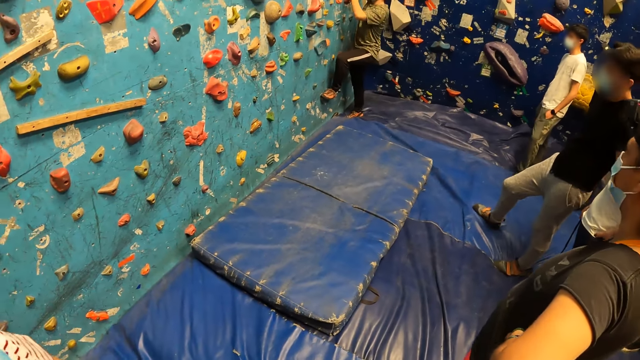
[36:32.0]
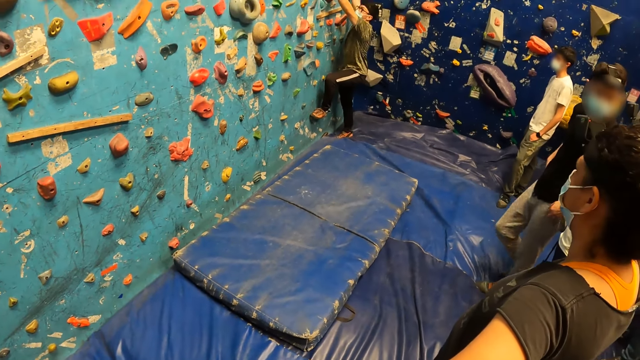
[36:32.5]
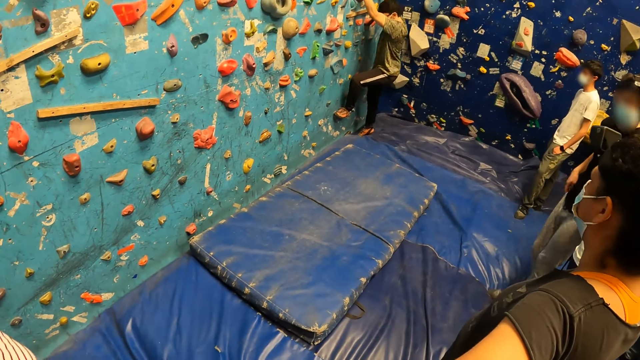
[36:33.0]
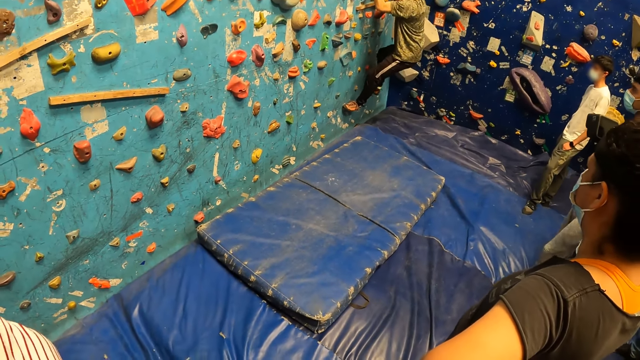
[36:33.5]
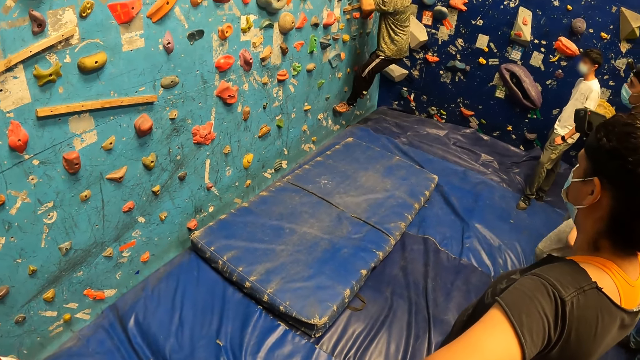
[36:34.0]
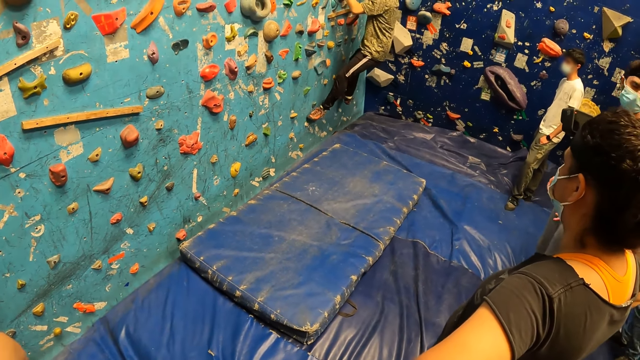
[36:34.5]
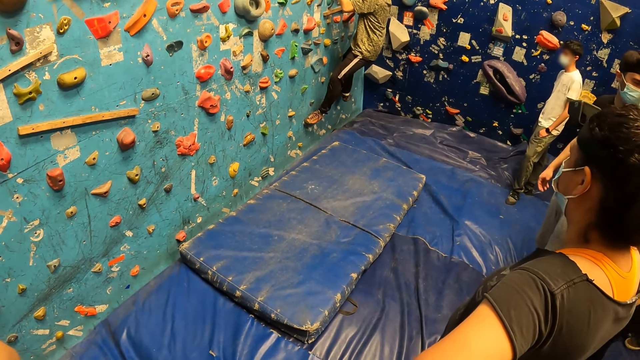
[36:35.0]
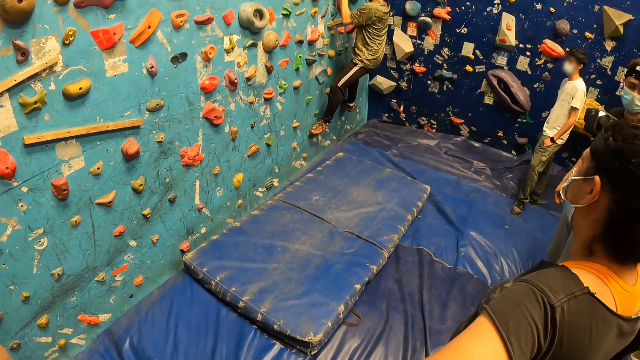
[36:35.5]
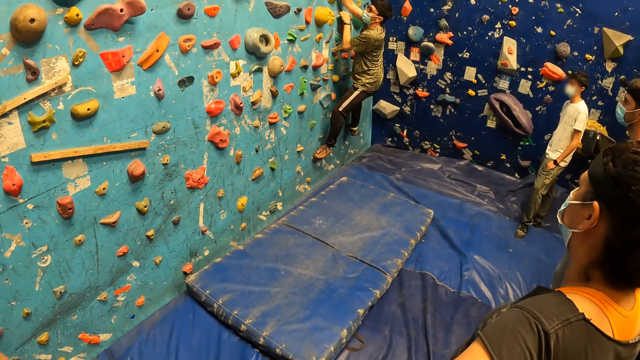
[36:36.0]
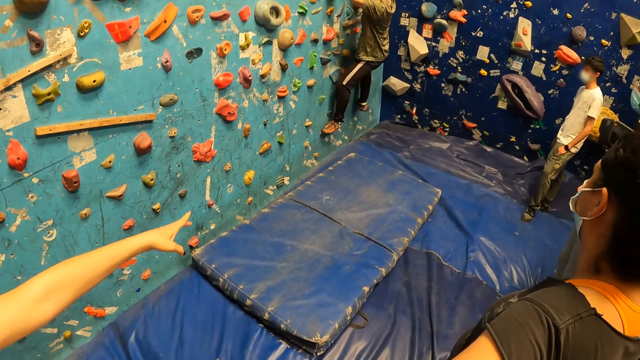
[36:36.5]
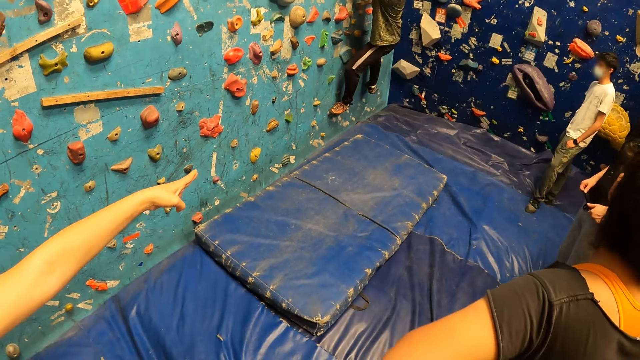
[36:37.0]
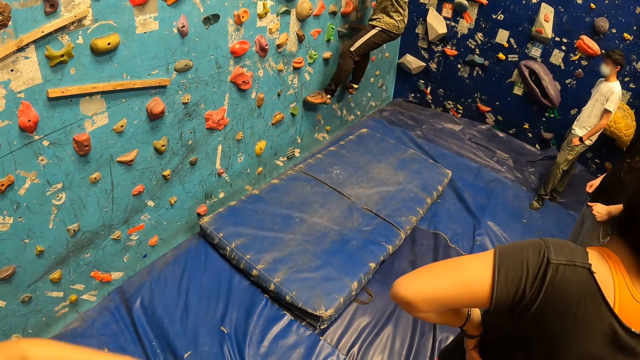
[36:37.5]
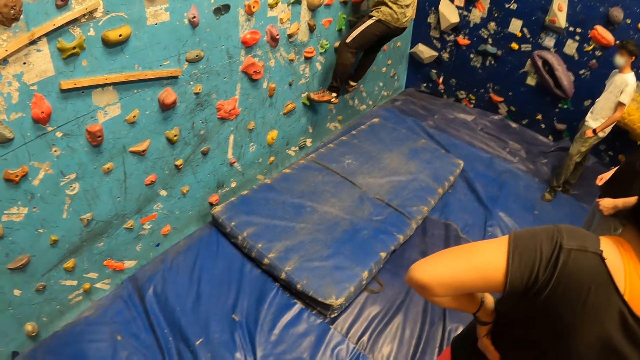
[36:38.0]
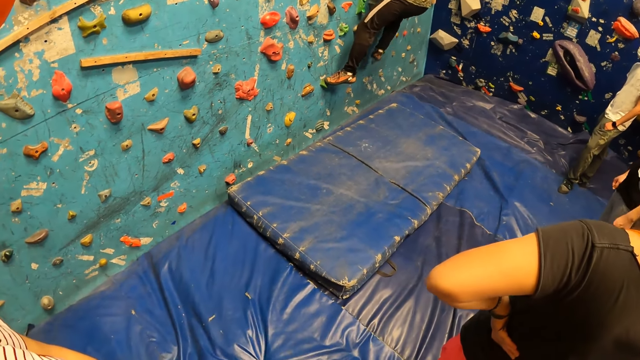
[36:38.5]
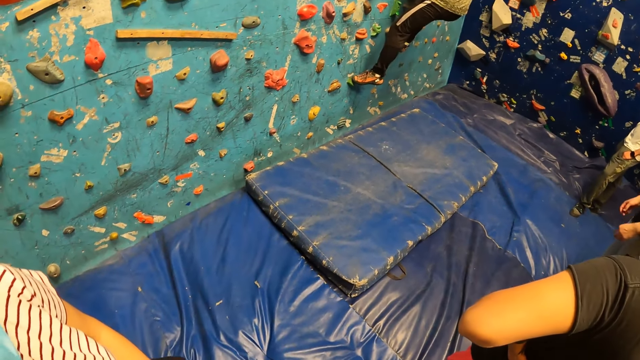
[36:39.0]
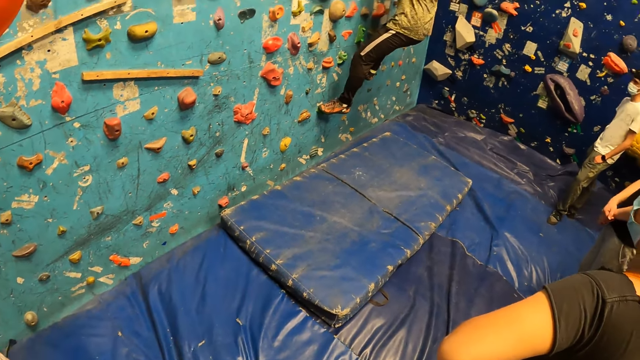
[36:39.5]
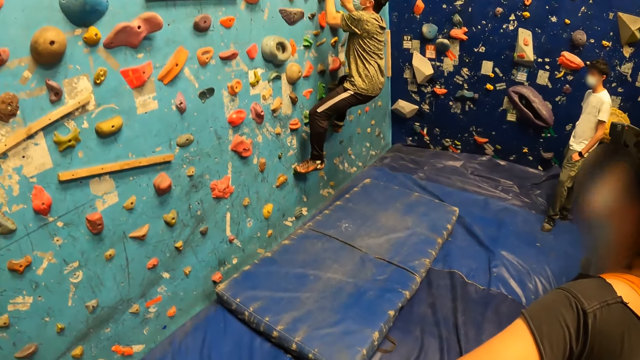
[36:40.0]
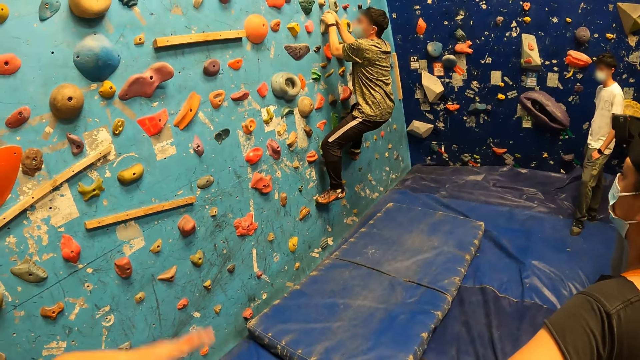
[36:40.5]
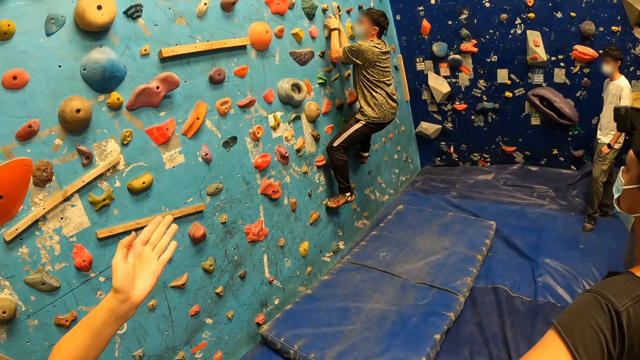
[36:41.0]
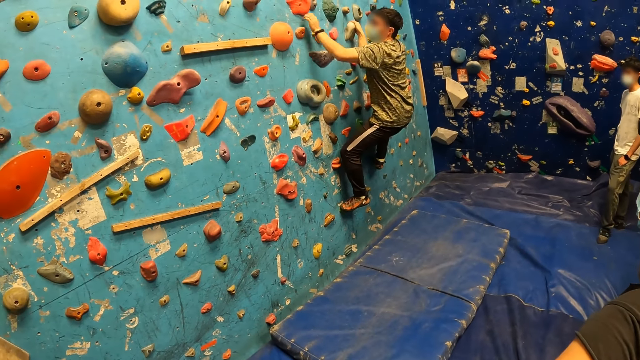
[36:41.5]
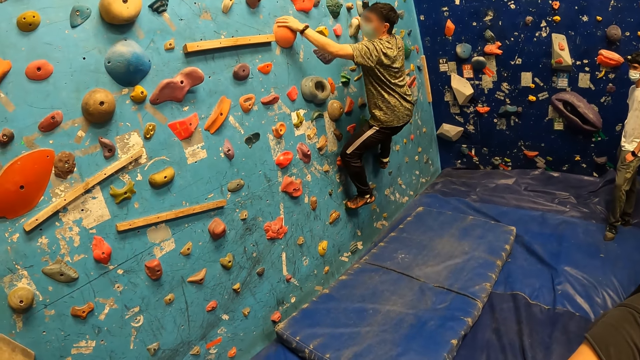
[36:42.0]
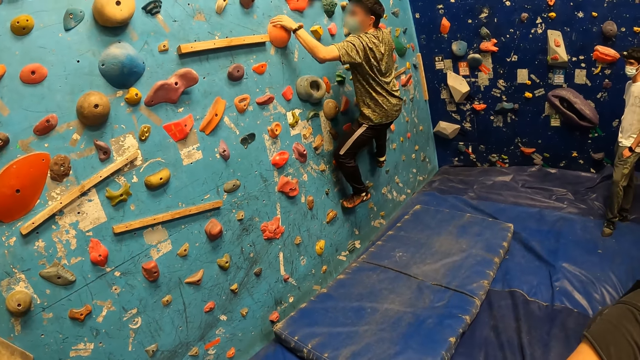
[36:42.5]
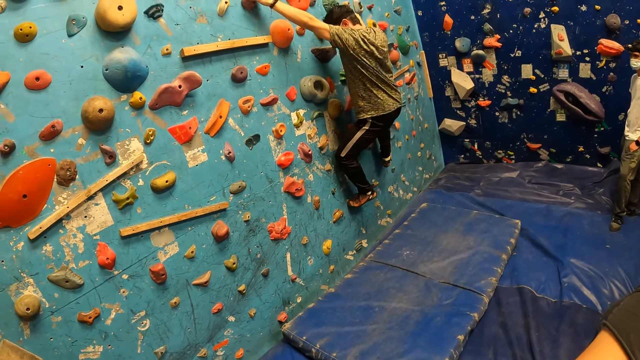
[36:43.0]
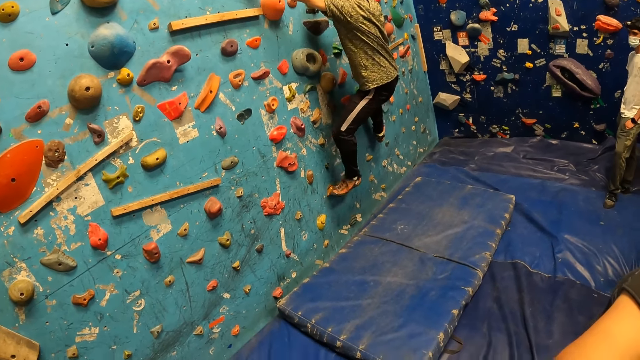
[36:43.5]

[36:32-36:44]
The boy climbs a bouldering wall with both hands and legs. A girl points towards the bouldering wall with her left hand.

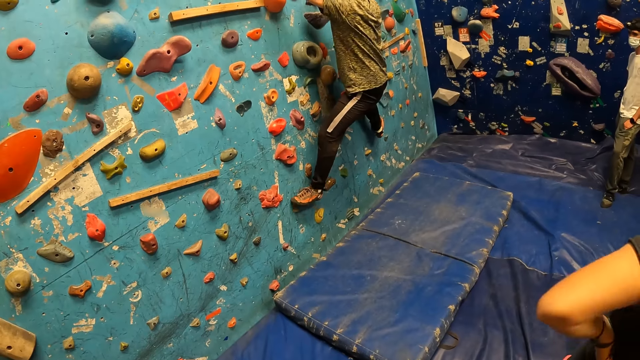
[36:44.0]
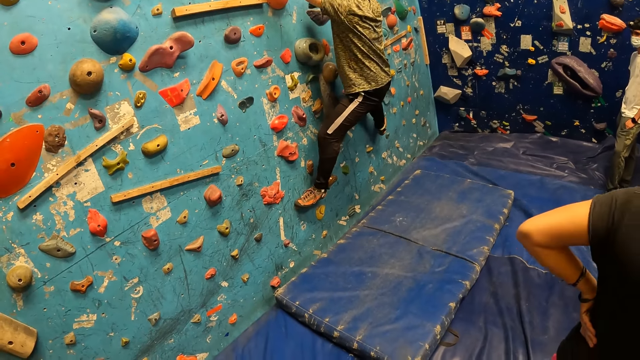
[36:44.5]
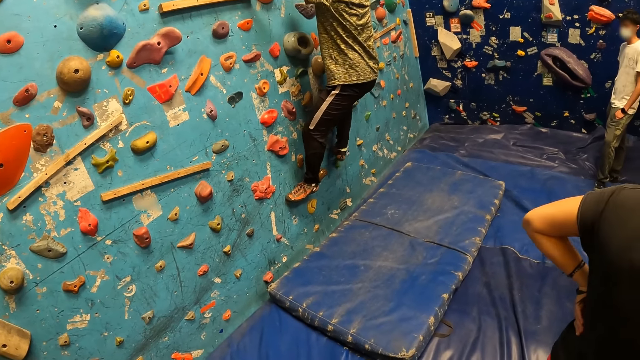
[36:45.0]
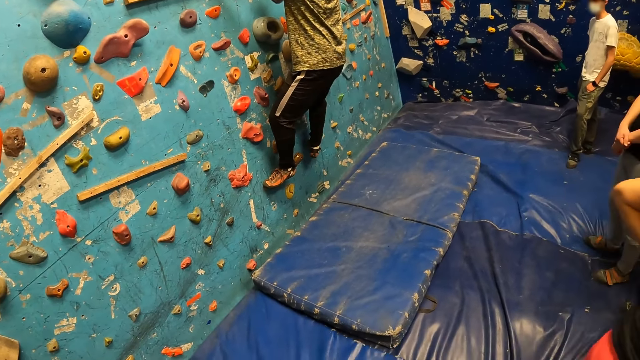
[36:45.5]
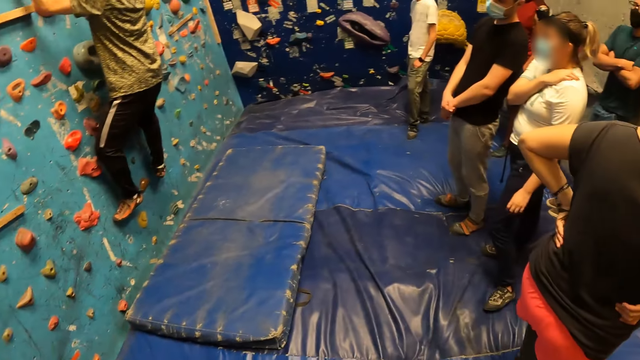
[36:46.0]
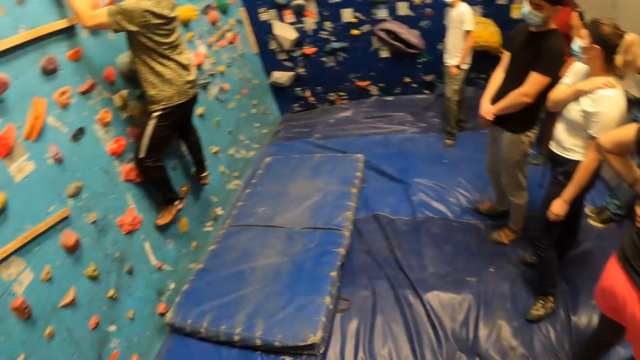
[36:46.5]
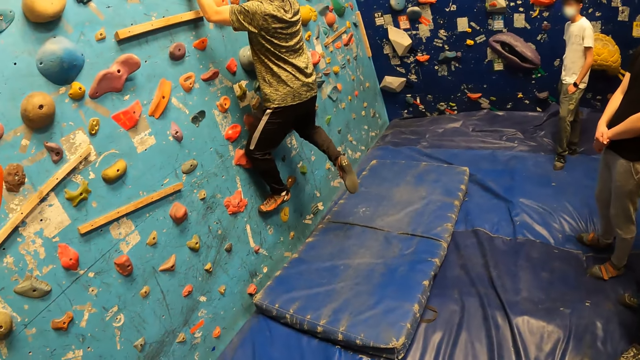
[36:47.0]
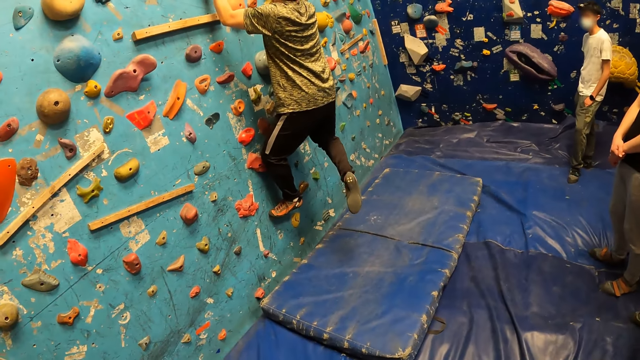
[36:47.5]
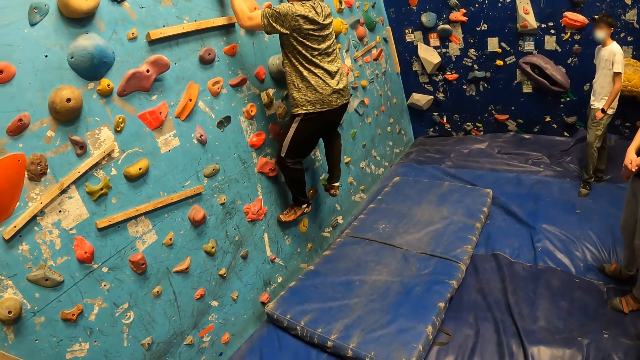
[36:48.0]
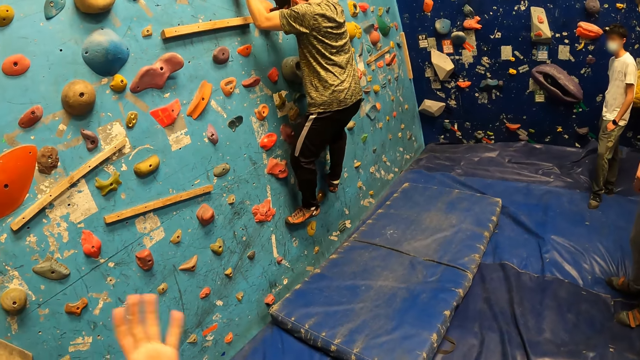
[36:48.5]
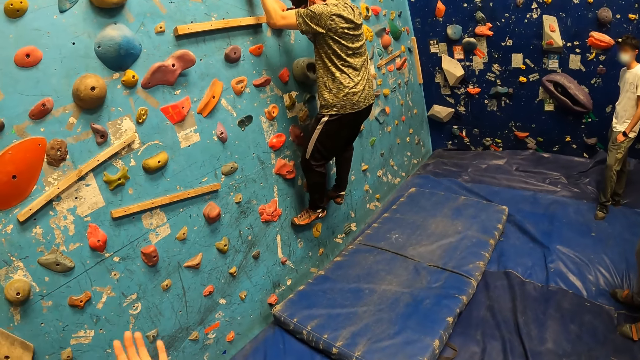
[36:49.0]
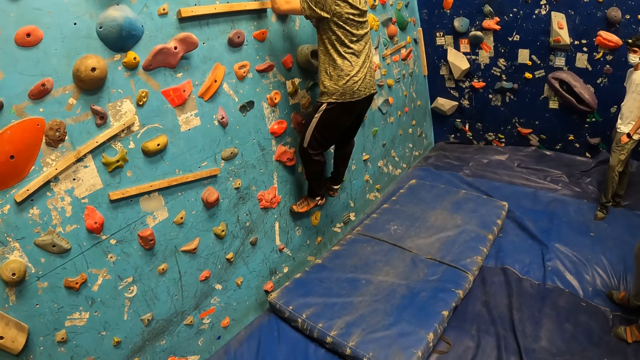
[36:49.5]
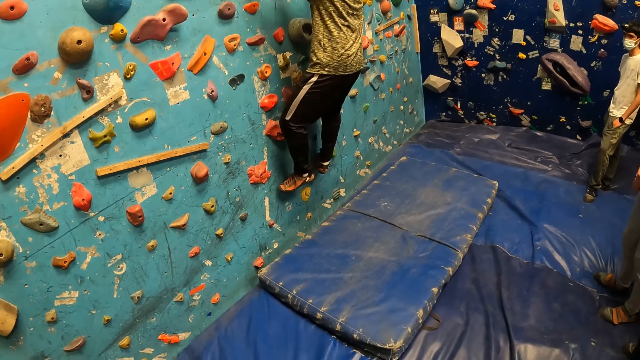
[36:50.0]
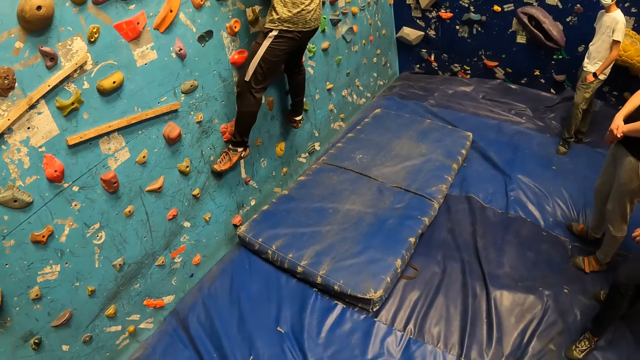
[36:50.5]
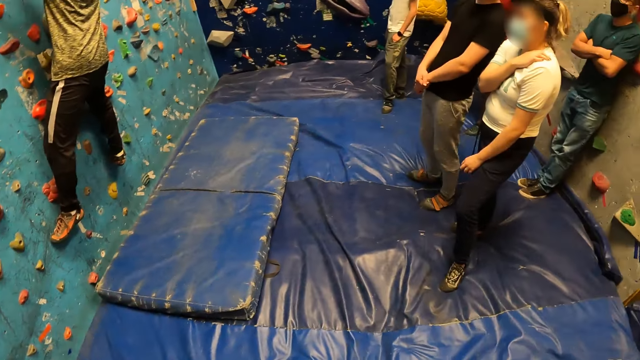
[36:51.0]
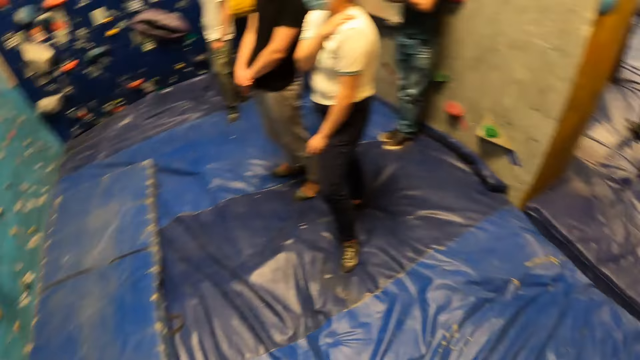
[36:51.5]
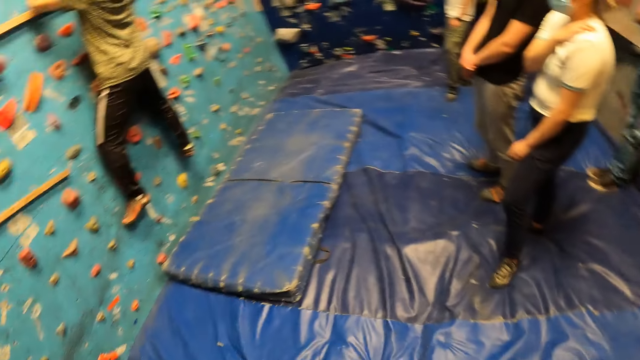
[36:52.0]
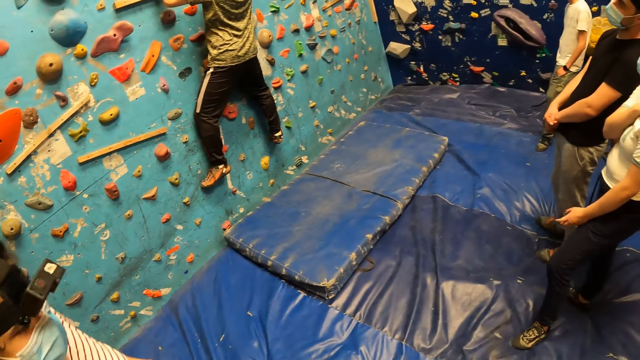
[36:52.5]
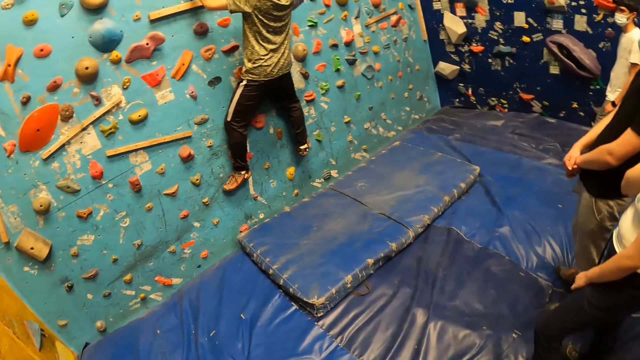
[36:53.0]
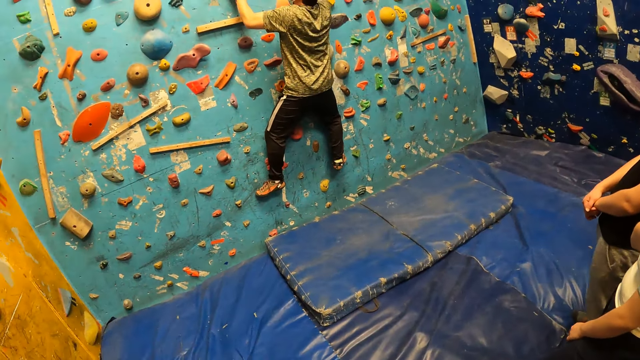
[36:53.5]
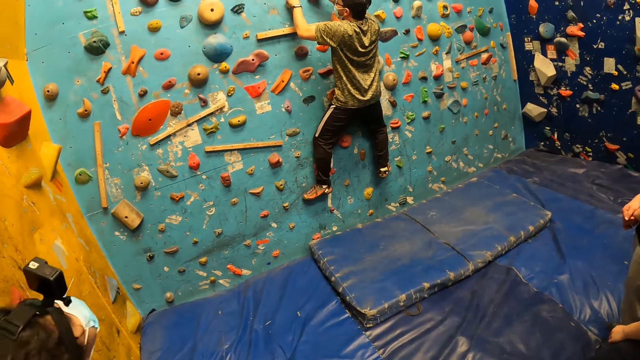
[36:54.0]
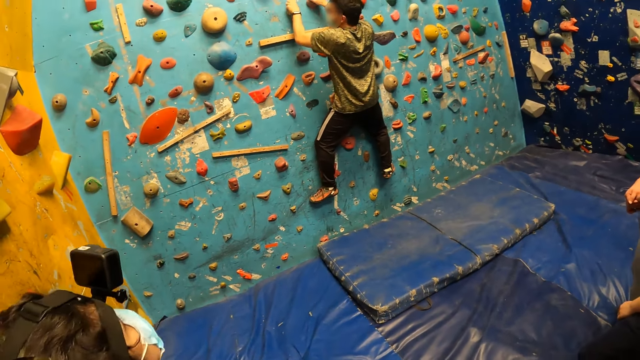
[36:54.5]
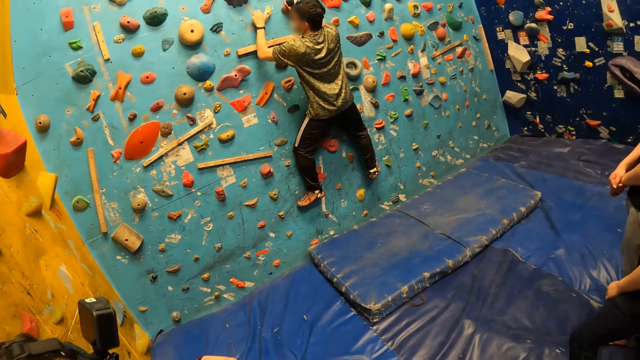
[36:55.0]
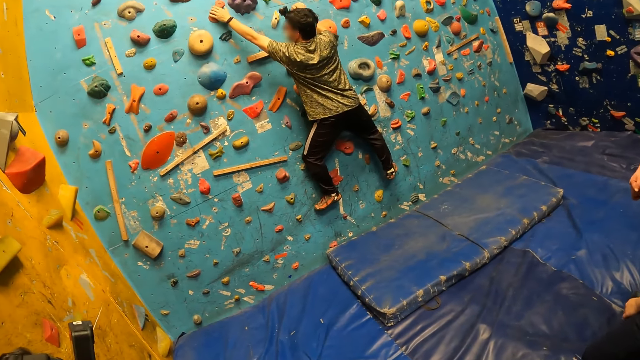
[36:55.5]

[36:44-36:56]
The camera wearer moves around.
